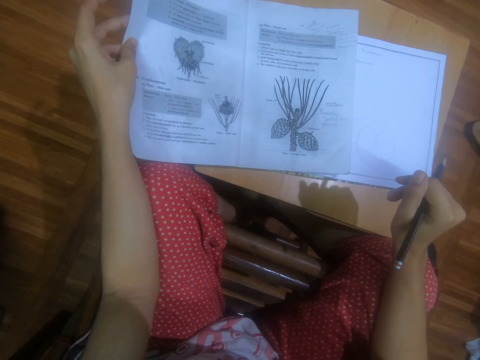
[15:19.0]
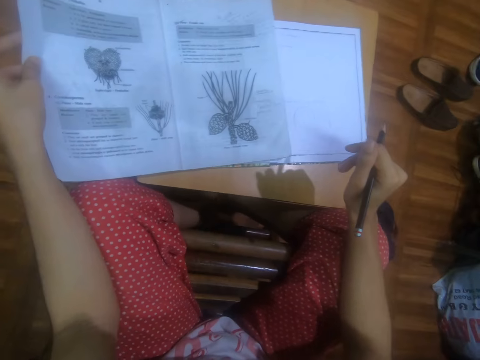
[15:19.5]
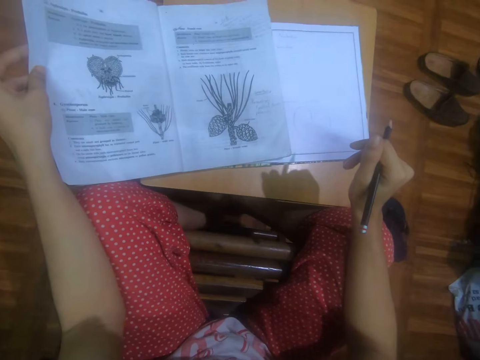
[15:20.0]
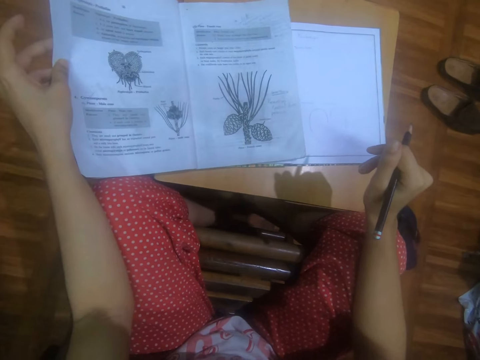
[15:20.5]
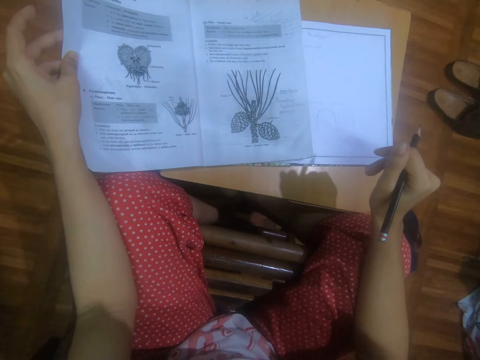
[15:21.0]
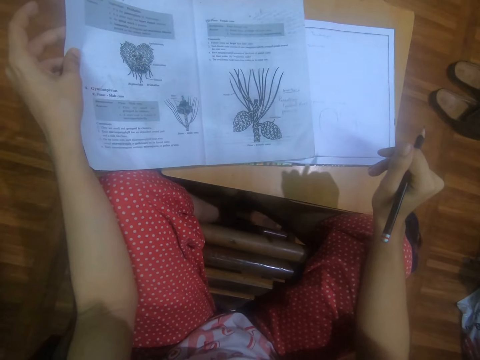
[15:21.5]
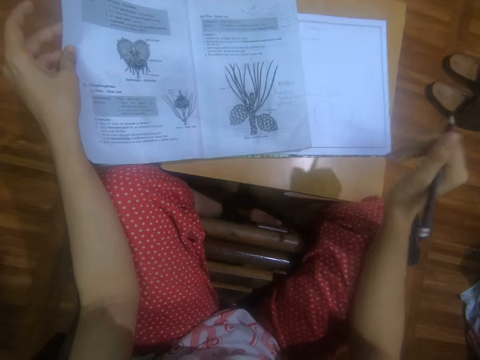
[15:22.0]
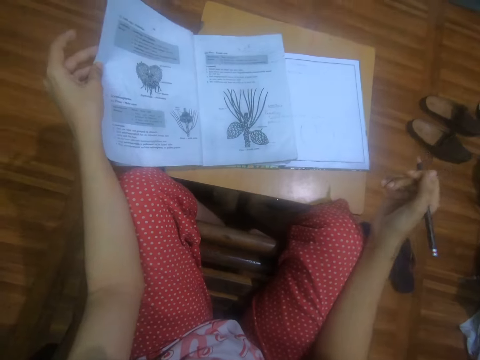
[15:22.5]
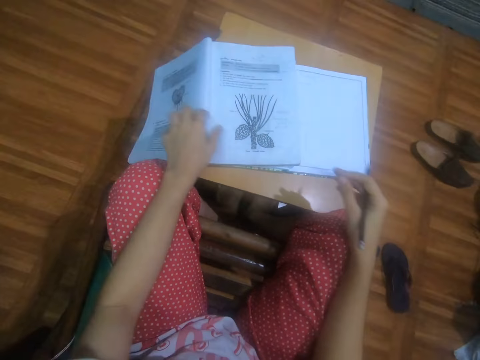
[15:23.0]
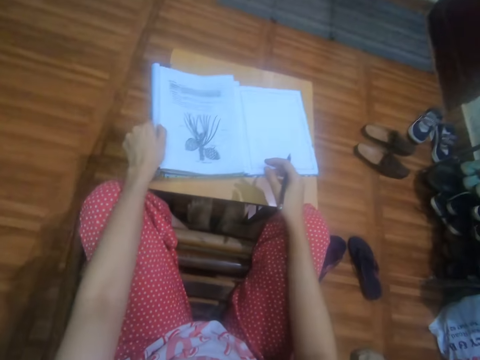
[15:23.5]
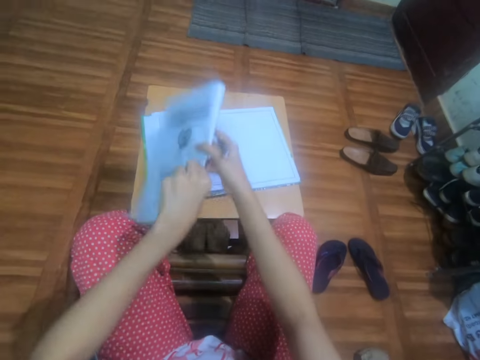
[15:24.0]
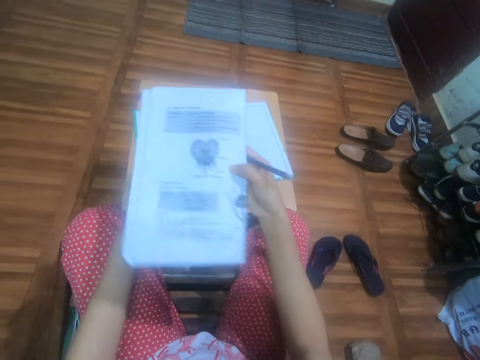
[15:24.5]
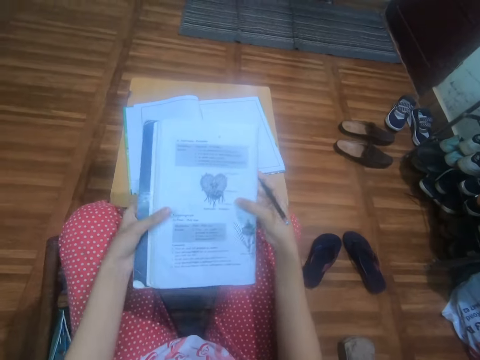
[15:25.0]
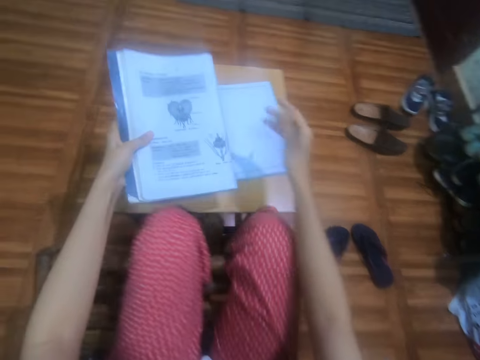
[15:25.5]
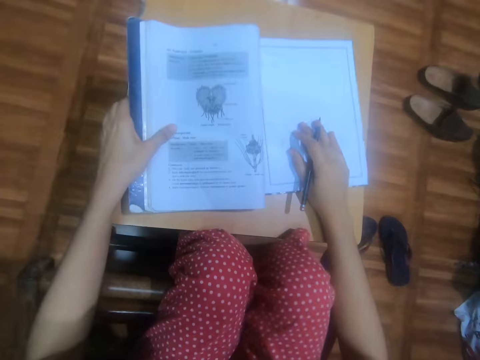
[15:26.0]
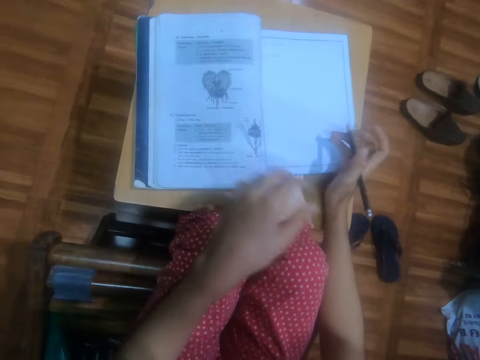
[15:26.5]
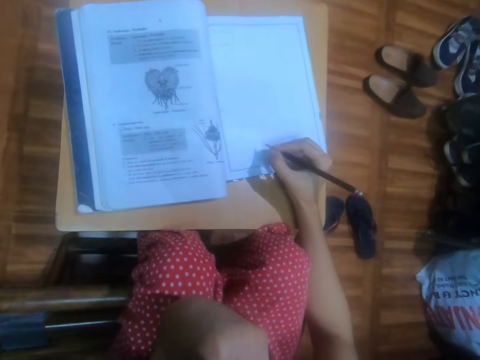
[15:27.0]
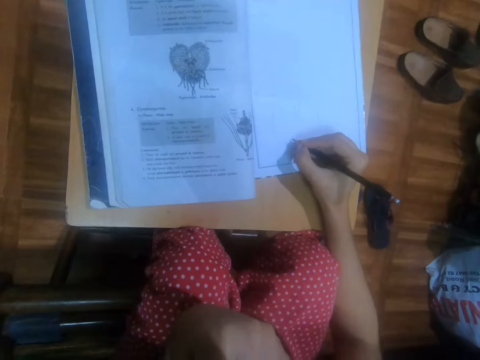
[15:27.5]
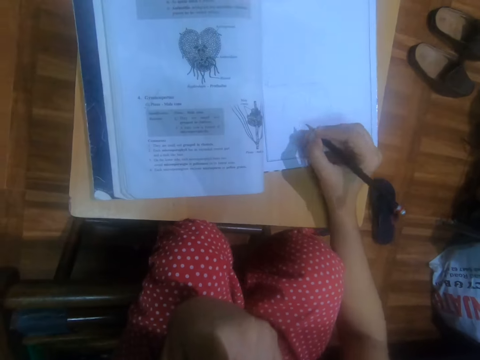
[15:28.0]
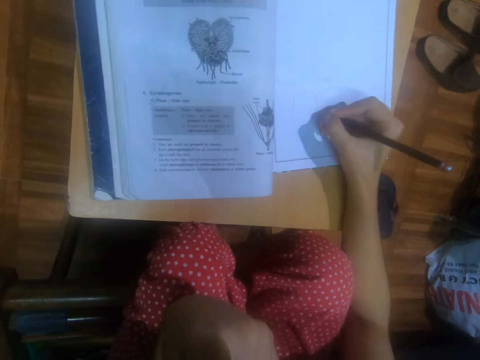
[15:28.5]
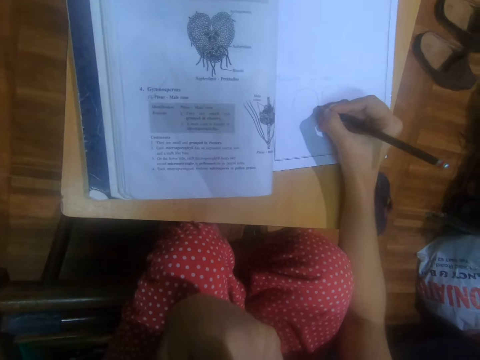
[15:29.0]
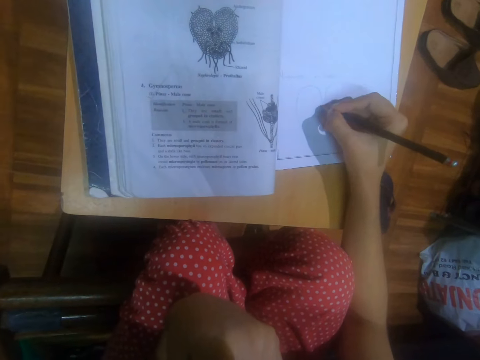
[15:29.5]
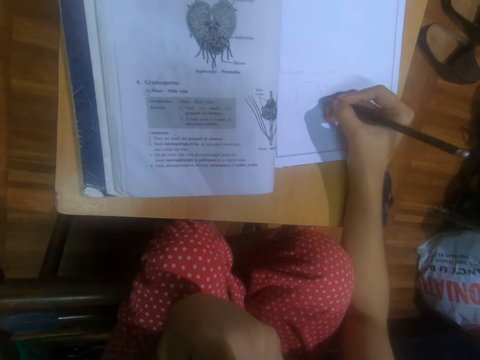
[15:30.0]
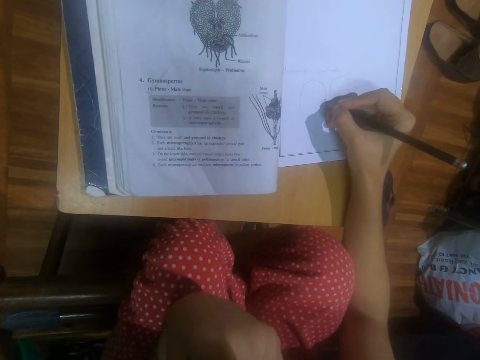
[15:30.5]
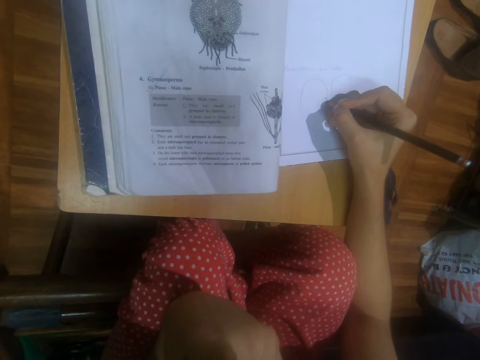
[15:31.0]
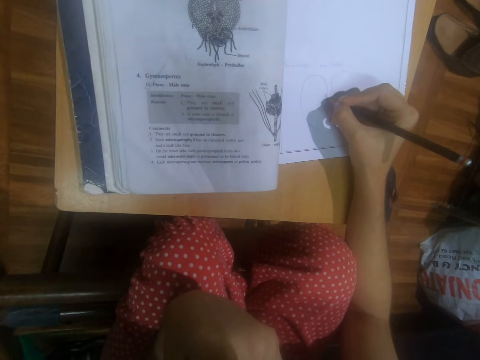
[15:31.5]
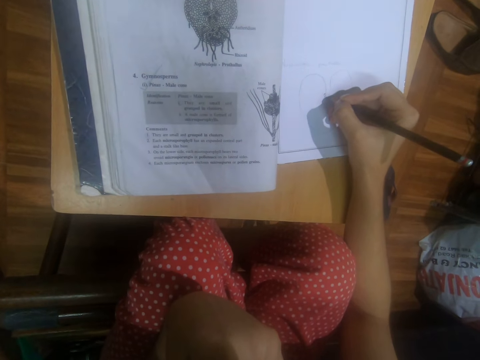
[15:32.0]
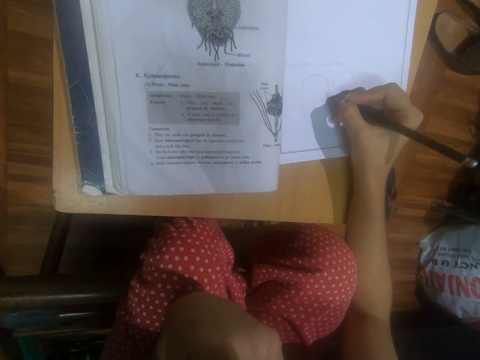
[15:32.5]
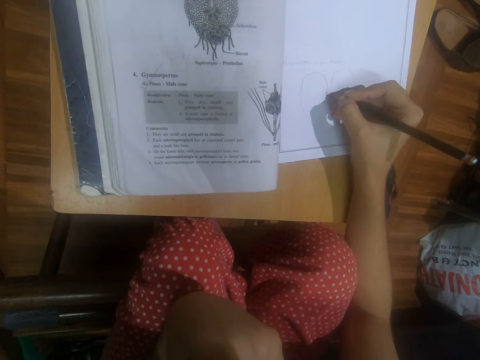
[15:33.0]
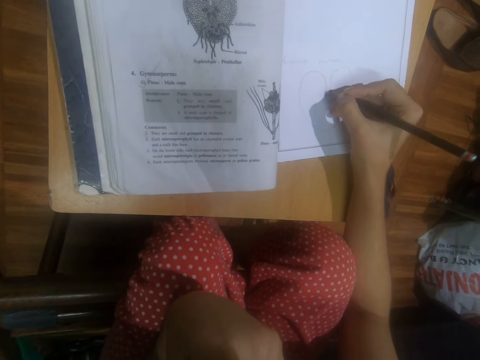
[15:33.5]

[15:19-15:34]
The camera wearer looks around in a room. She drops the page of the textbook with her left hand. She picks up the textbook from the table with her left hand. She passes the textbook to her right hand. She turns the book with both hands. She holds the textbook in her hands. She holds the textbook in her left hand. She drops the textbook on the table with her left hand. She places her right hand on the drawing book on the table. She places her left hand on her left leg. She places her left hand on her mouth. She draws on the drawing book on the table with the pencil in her right hand.

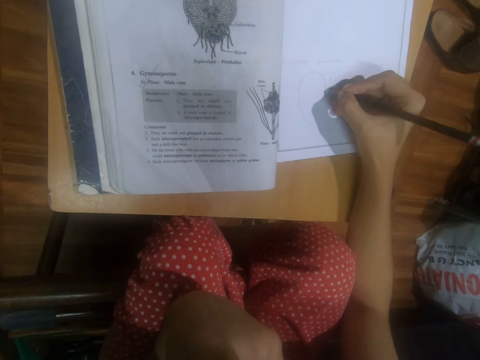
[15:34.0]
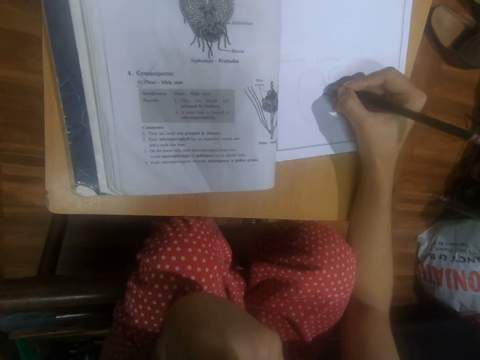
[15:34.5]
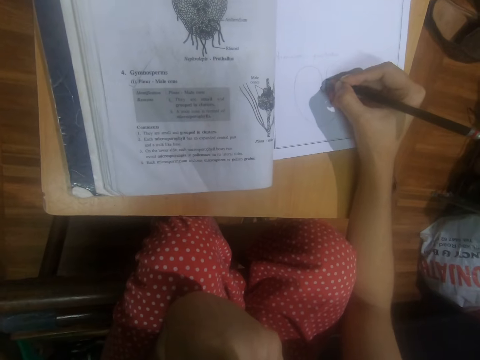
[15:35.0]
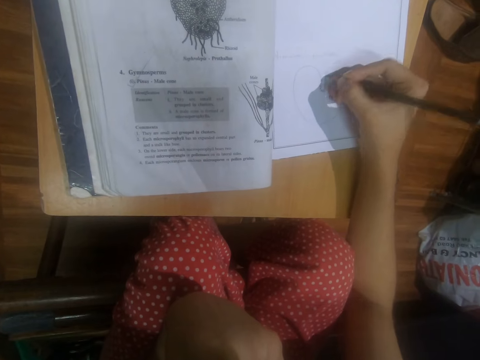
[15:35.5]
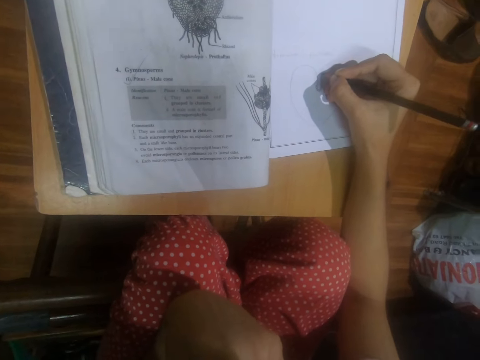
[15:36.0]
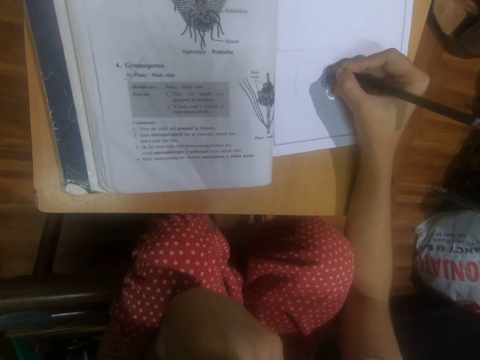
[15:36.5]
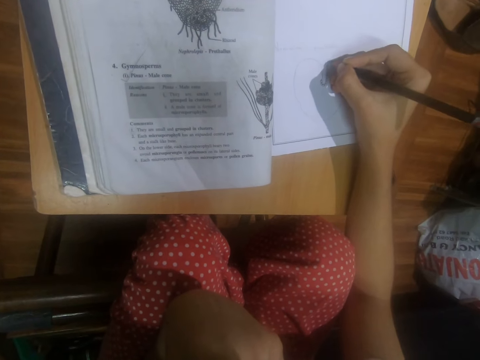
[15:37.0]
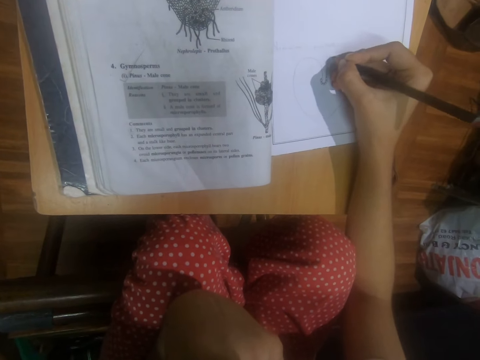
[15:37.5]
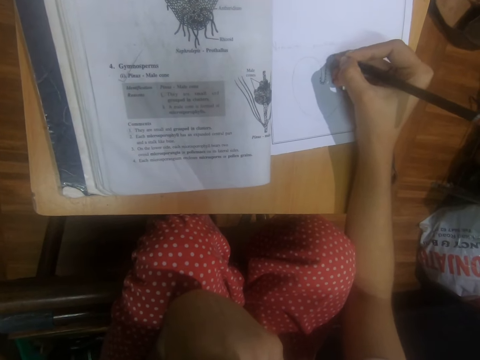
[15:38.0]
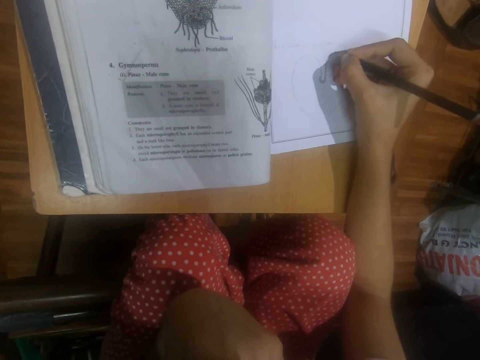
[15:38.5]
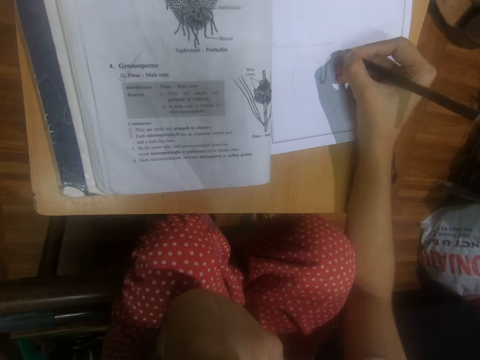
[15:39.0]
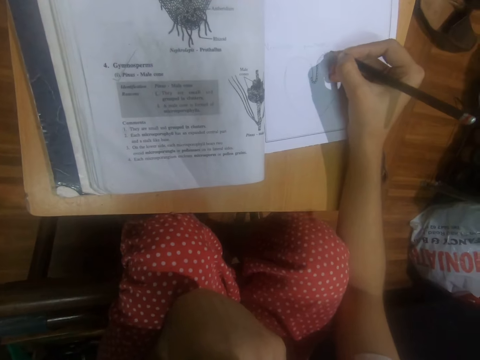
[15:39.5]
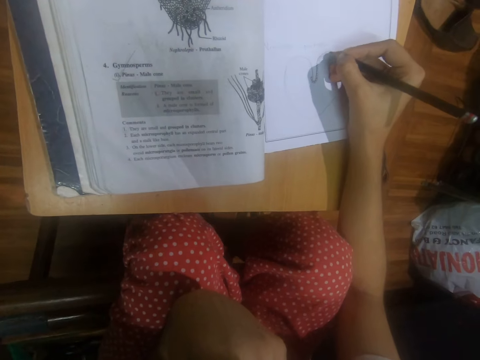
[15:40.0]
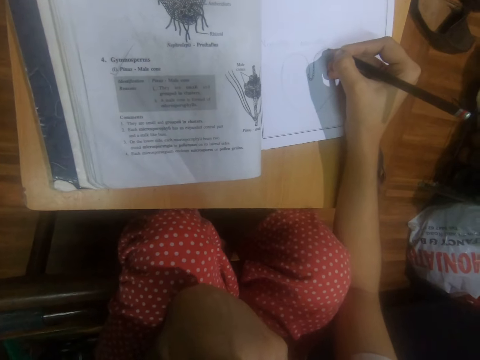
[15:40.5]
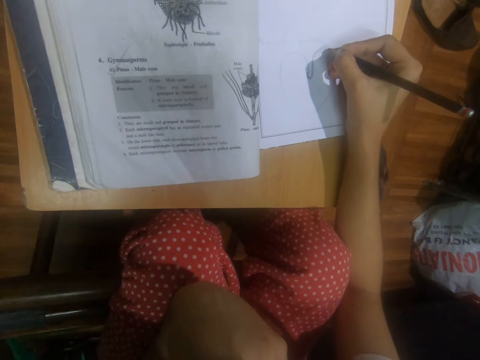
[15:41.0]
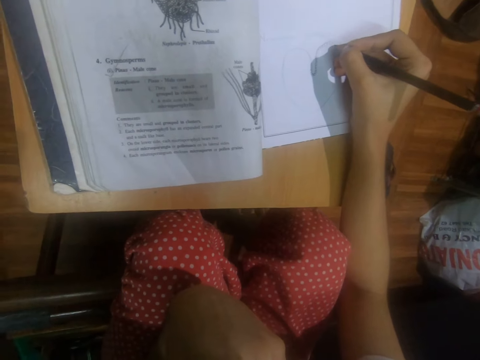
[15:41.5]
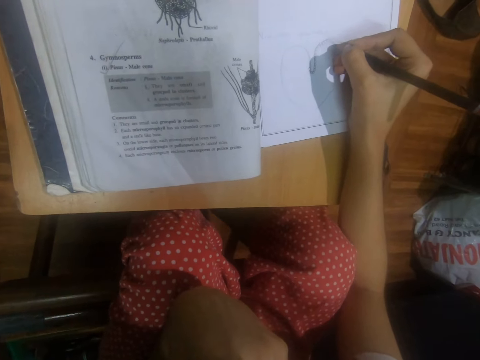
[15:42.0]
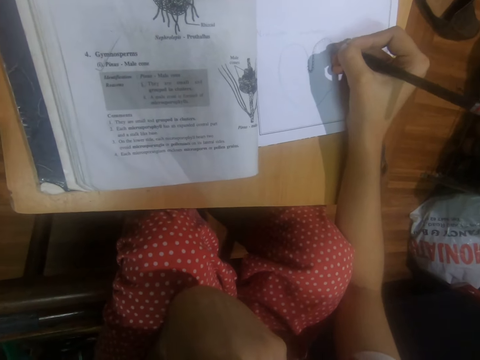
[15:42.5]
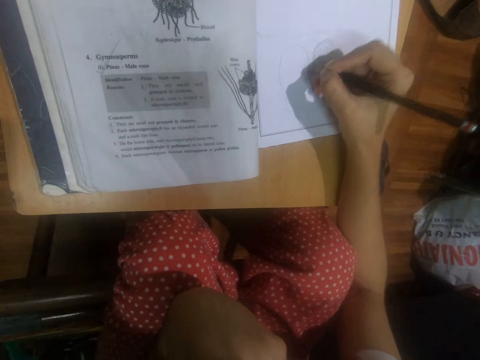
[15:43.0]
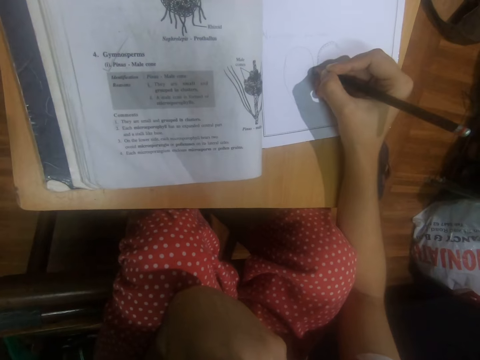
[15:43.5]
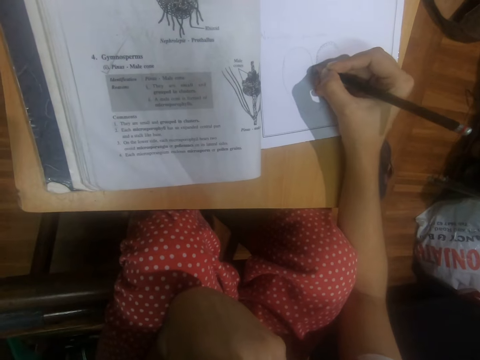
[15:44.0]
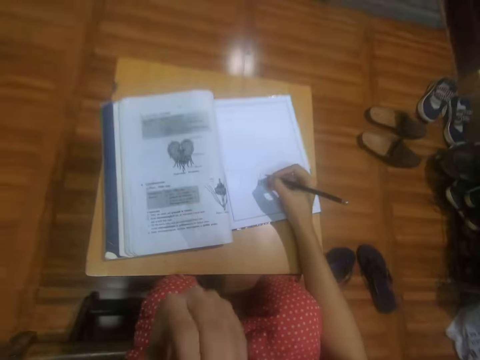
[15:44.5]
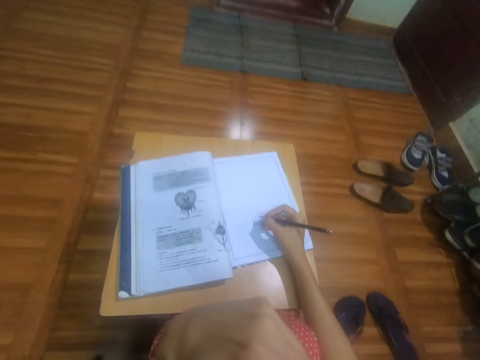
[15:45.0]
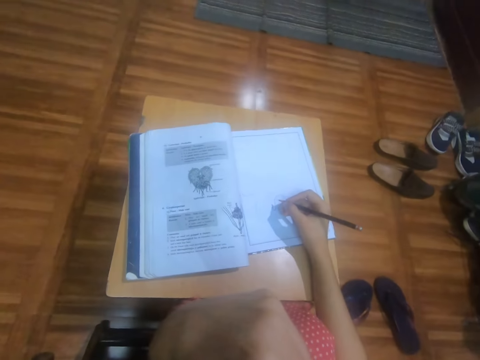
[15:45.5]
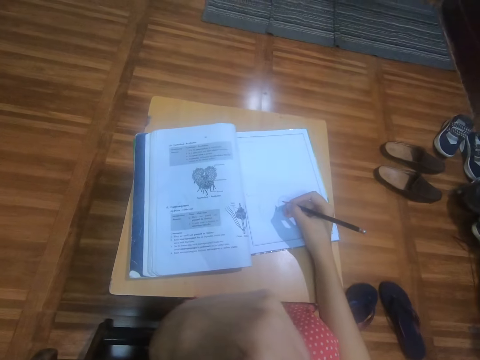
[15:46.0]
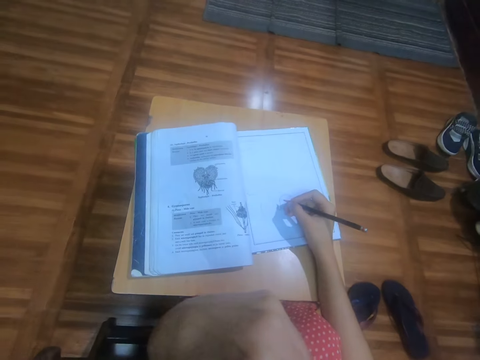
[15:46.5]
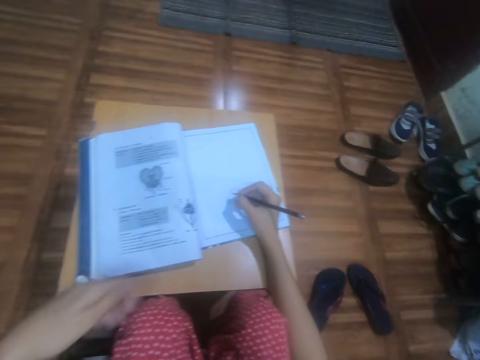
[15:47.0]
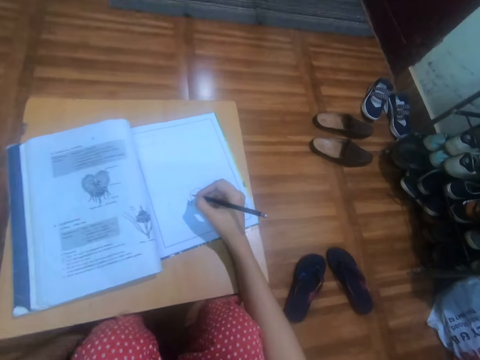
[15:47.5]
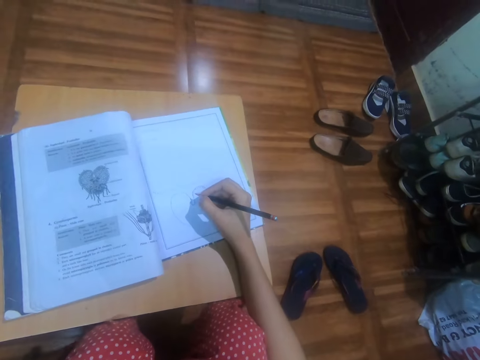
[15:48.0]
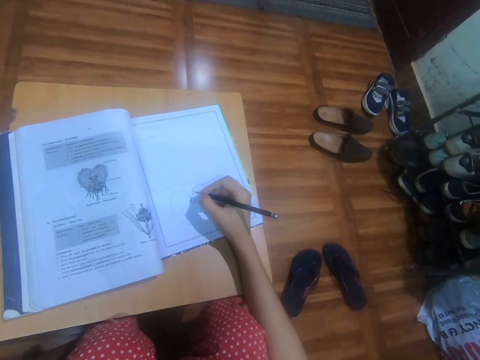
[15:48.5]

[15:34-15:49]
The camera wearer looks around in a room. She scratches her left leg with her left hand.
